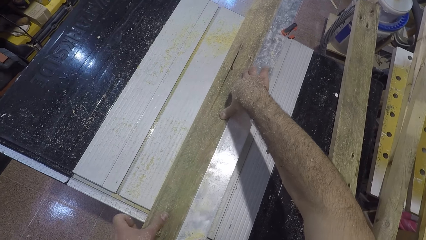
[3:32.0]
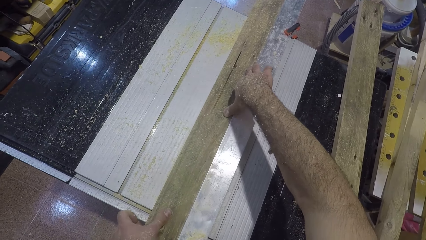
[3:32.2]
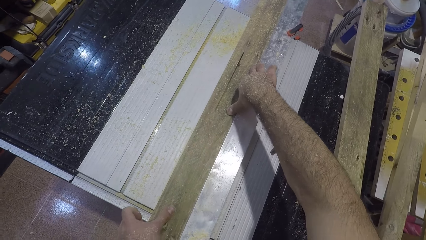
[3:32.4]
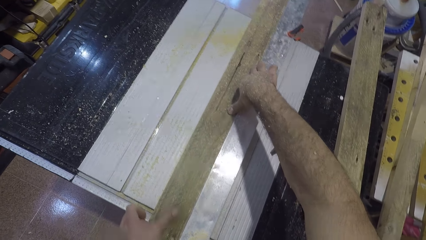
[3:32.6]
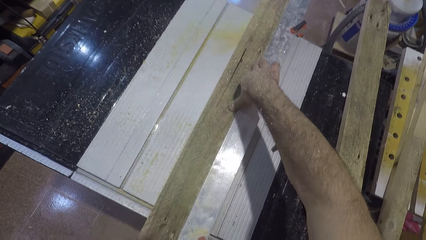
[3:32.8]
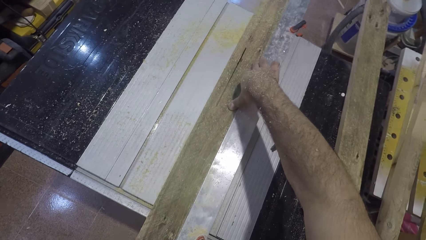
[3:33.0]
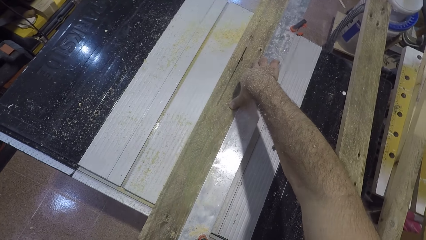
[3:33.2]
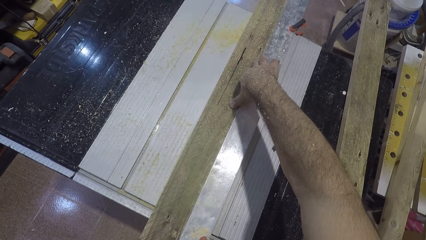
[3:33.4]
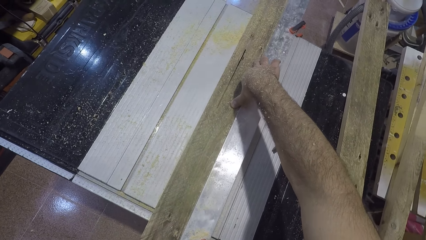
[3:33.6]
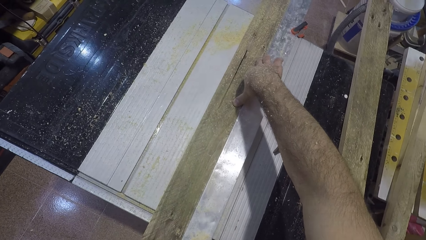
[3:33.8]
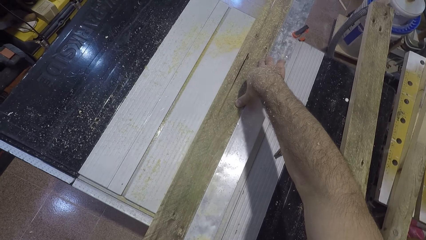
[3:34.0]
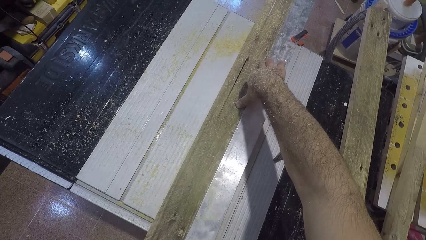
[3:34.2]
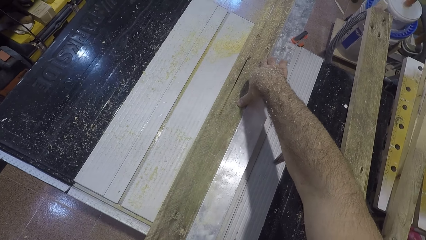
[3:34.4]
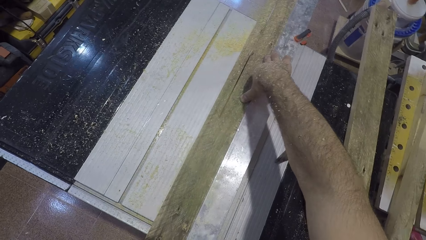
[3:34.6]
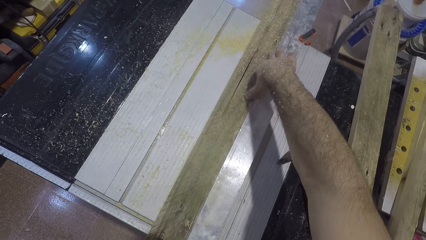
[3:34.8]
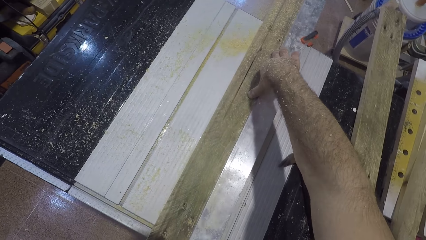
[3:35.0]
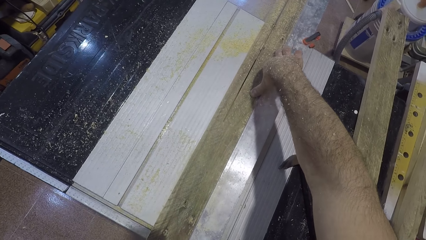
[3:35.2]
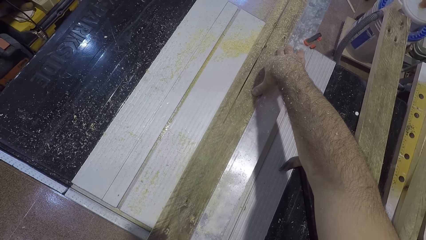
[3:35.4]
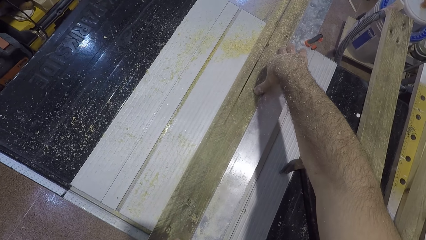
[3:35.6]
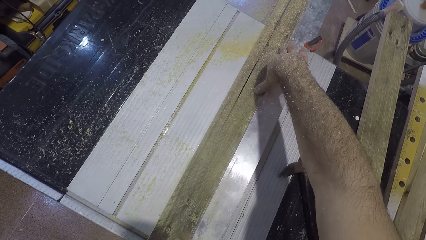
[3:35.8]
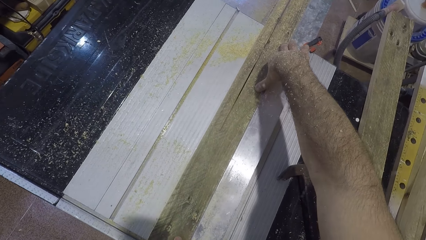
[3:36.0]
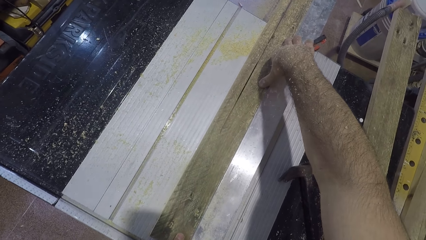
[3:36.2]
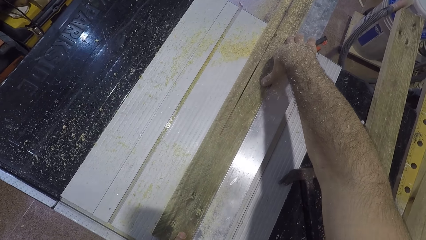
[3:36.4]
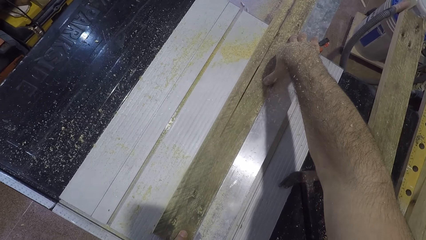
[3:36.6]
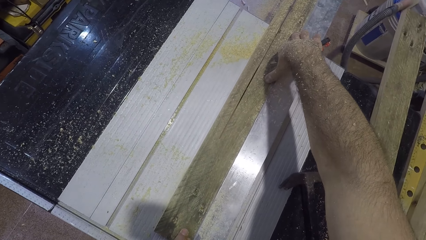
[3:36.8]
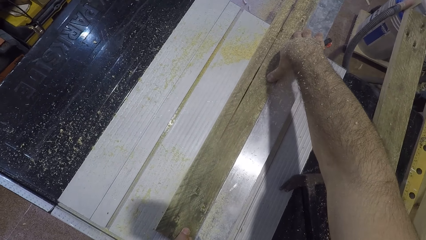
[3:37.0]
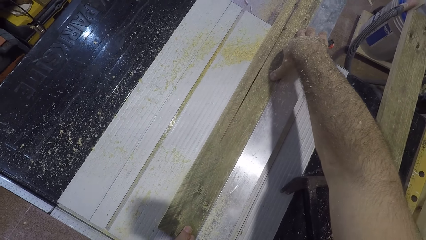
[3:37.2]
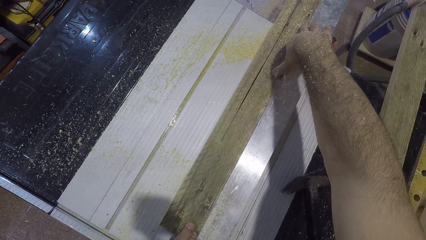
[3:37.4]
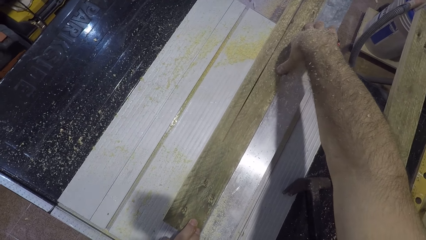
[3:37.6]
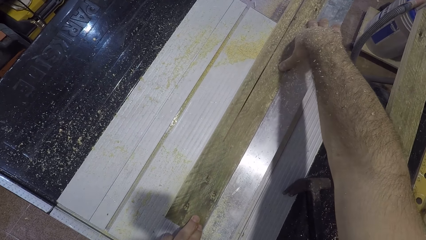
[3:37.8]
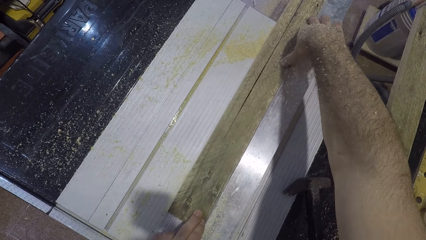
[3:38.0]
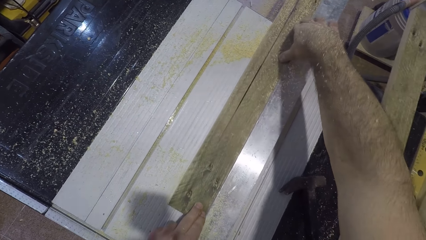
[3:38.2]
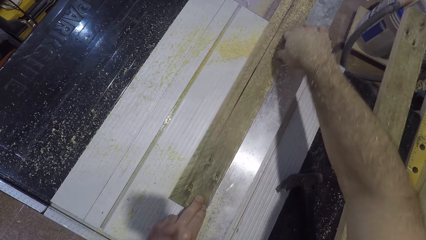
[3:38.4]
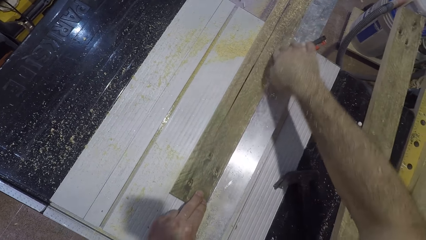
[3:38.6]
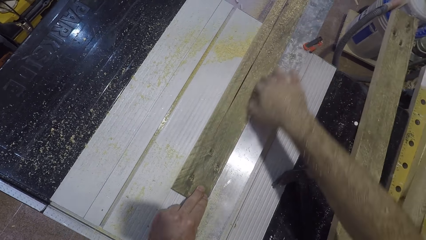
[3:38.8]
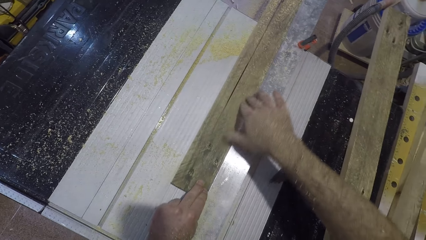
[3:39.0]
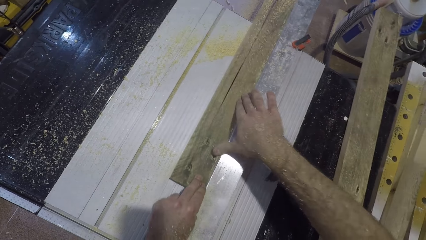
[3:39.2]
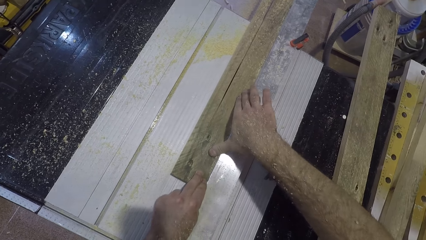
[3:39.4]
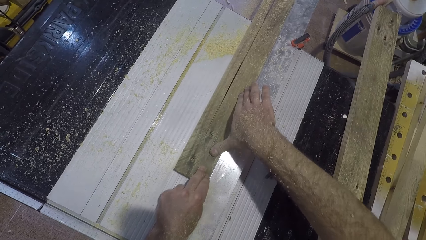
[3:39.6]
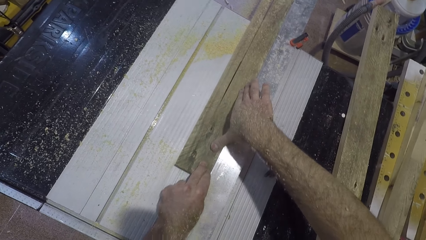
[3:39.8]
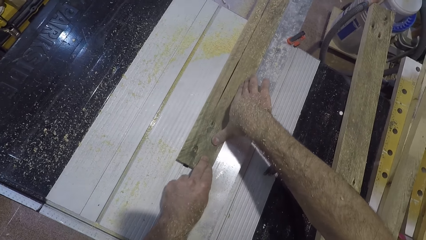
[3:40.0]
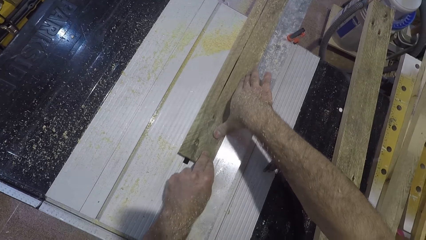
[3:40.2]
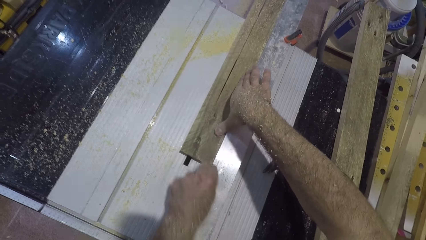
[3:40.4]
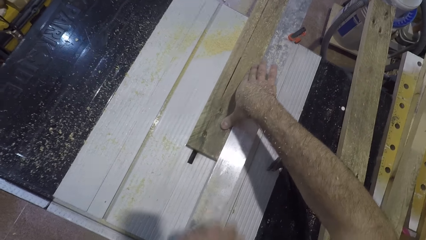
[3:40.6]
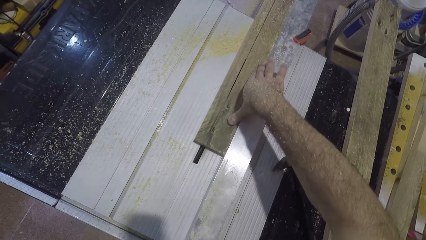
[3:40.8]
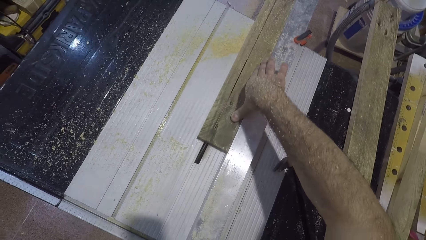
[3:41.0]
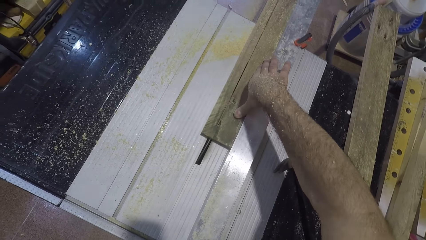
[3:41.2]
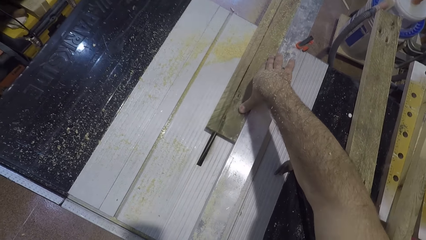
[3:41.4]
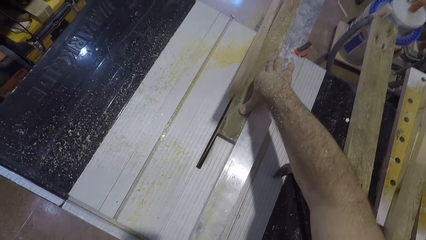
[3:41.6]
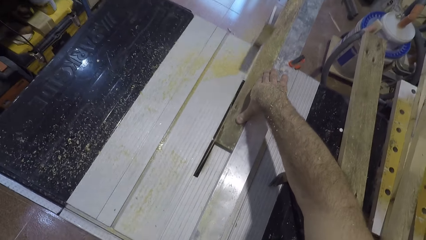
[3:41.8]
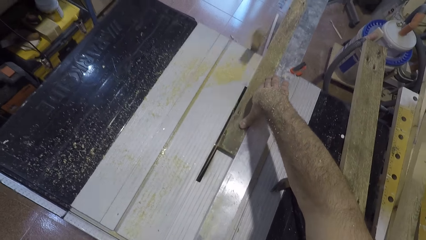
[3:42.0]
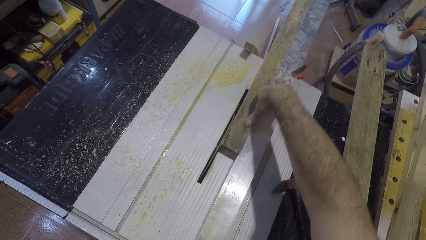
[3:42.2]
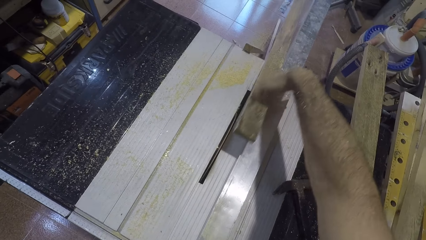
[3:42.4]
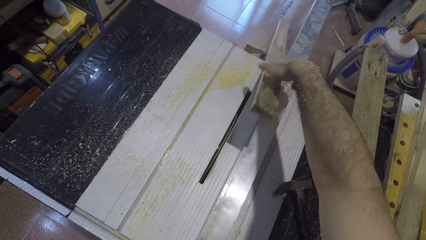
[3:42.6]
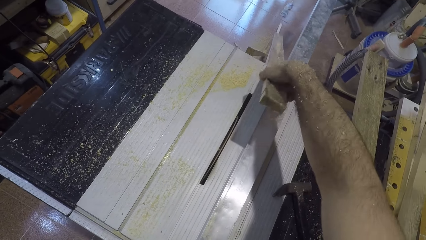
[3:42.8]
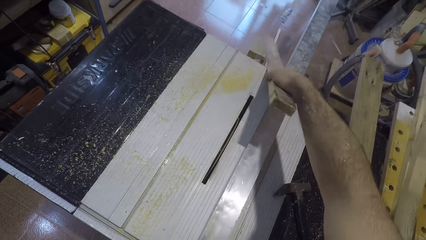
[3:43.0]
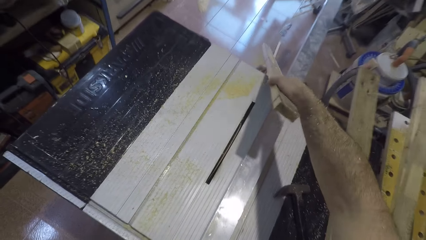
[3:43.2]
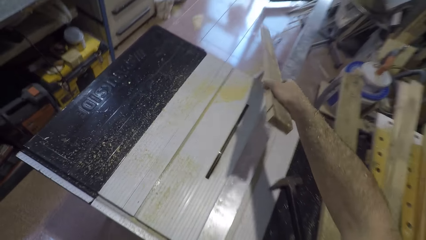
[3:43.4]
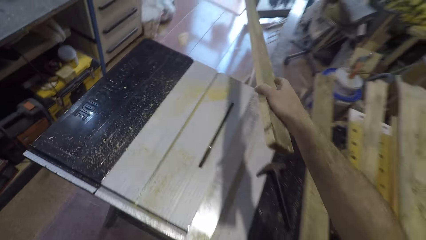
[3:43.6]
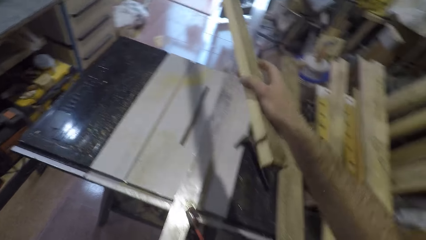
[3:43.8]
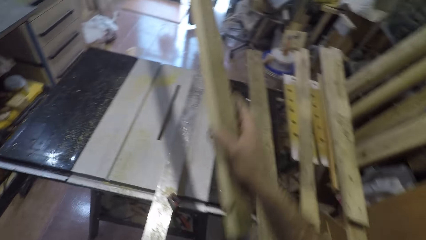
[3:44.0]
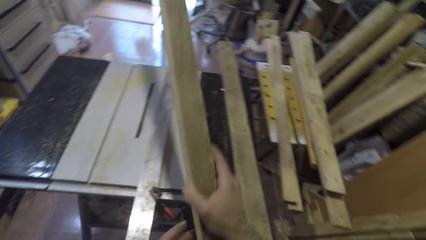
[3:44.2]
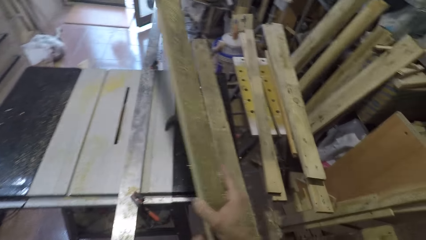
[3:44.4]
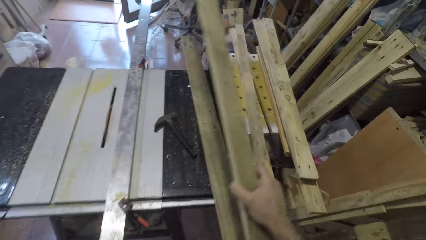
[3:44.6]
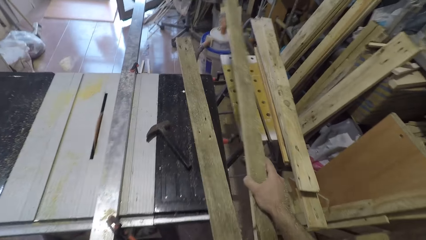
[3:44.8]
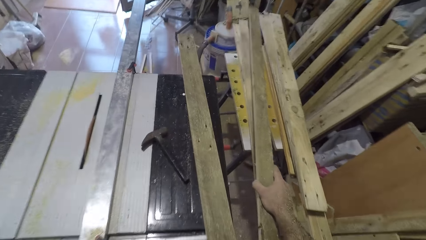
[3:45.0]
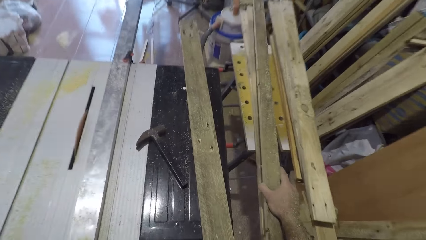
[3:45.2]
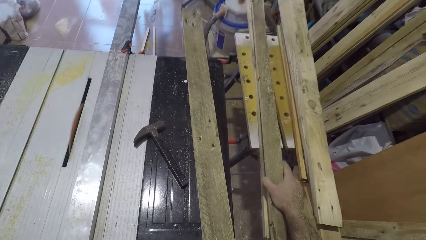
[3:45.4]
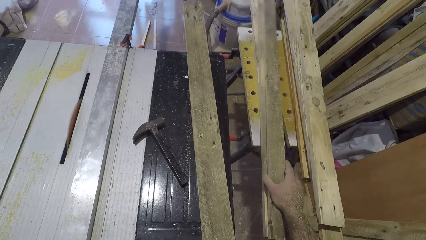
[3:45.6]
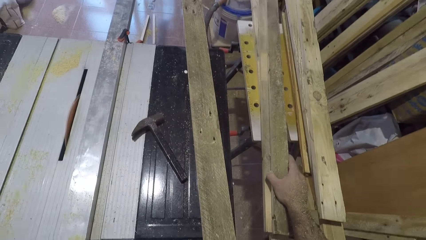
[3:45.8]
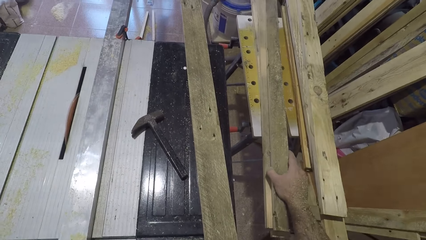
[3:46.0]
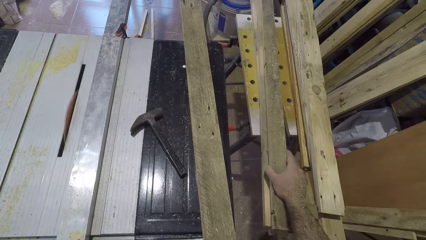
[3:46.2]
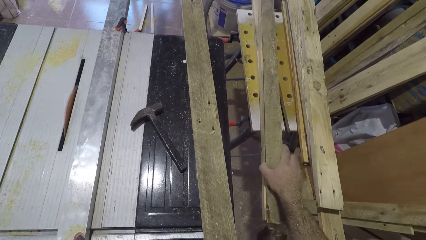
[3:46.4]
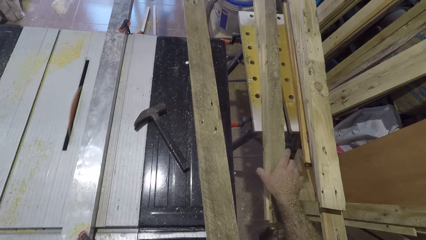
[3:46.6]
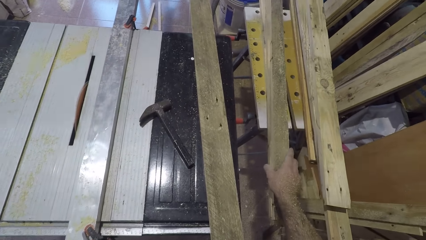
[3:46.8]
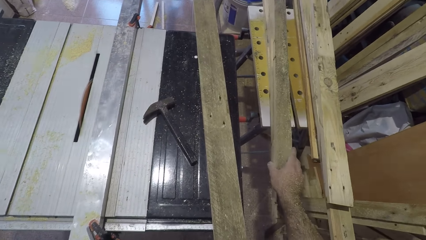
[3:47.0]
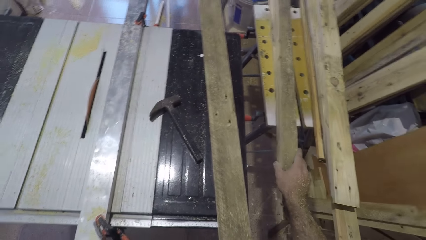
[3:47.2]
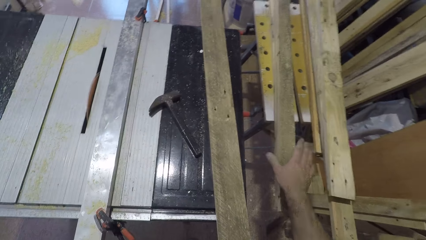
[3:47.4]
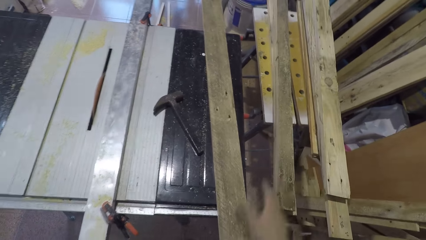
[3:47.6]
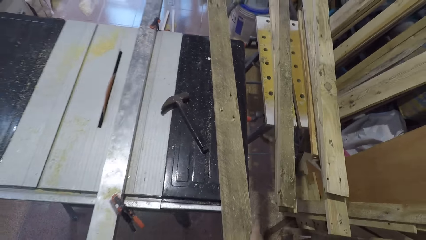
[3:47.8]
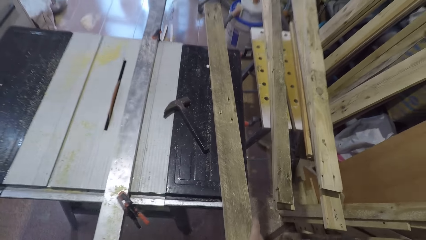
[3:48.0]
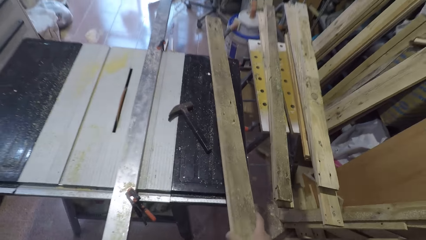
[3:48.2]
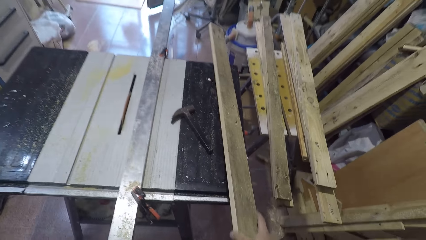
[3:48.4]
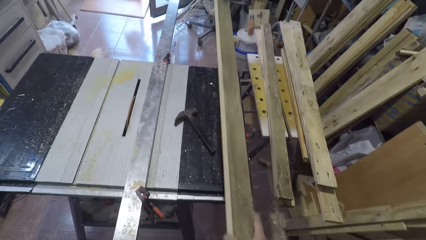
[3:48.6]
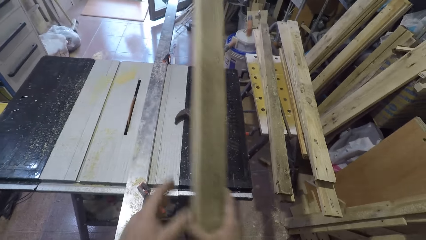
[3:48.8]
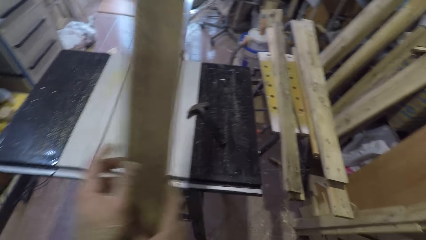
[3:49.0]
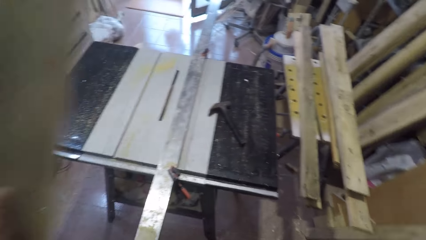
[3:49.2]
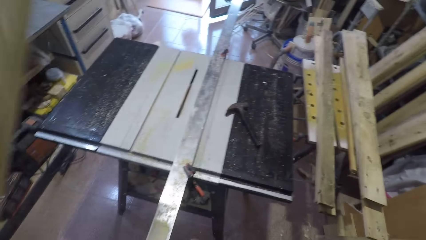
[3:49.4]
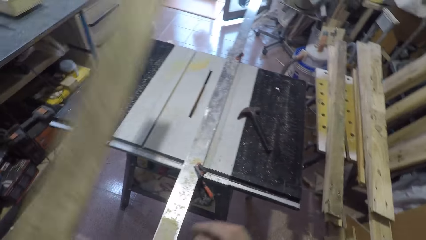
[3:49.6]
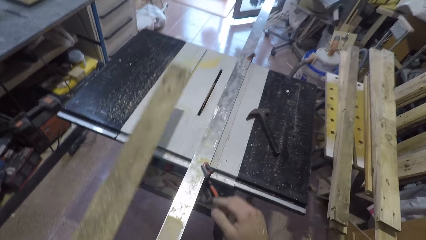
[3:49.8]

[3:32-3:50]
The camera wearer lets go of the wood. He cuts the wood with the blade. He moves his hand backwards. He holds the wood with his hand. He cuts the wood with the blade. He lets go of the wood. He cuts the wood with the blade. He picks up one wood piece from the saw. He holds the wood with his hand. He drops the wood piece on piles of wood on the stool. He lets go of the wood. He picks up a wood from the table saw machine. He holds the wood with his hand. He holds the wood with both his hands.
